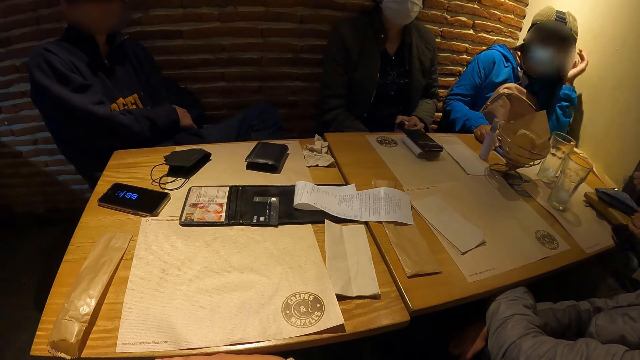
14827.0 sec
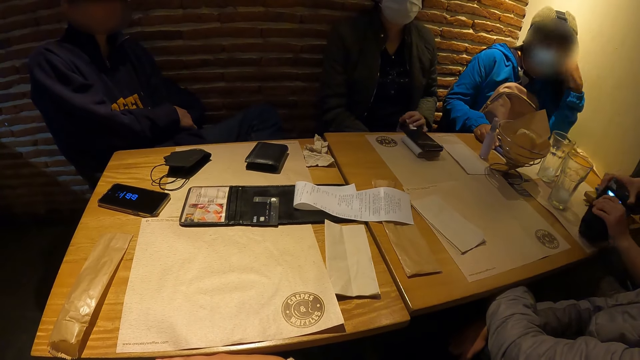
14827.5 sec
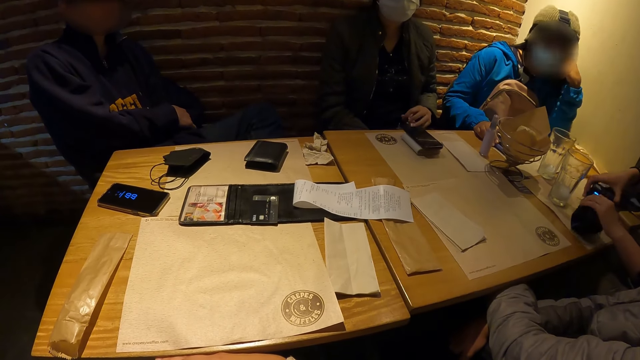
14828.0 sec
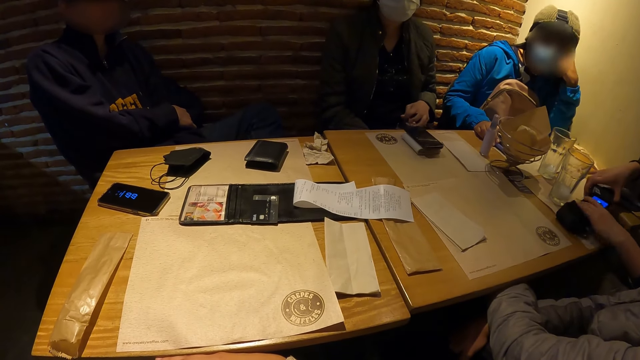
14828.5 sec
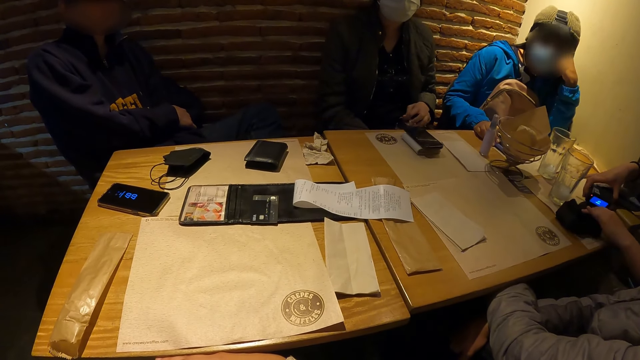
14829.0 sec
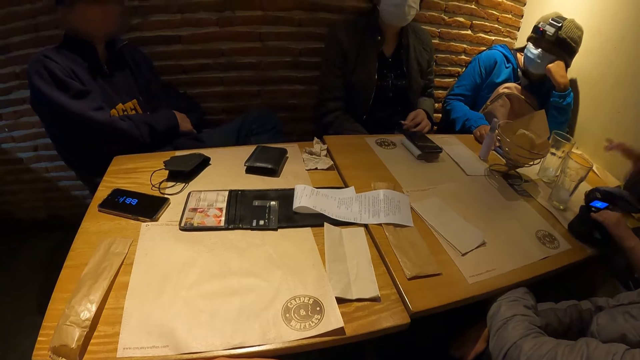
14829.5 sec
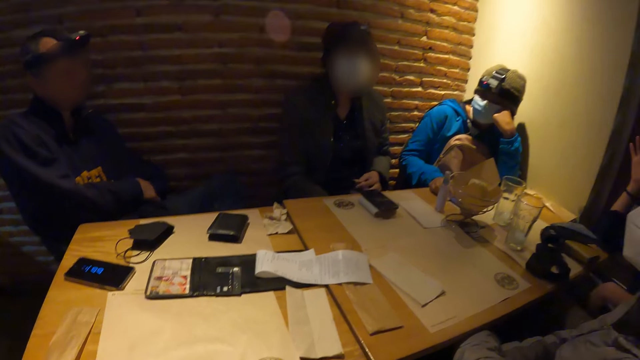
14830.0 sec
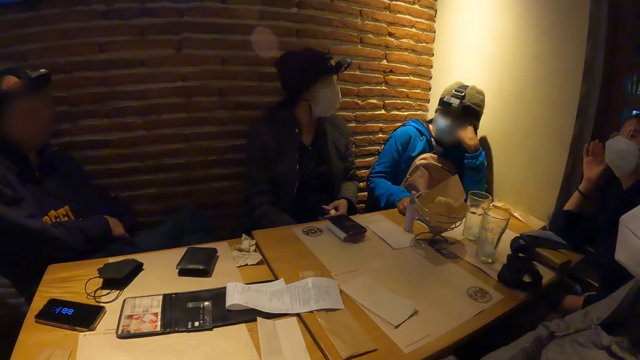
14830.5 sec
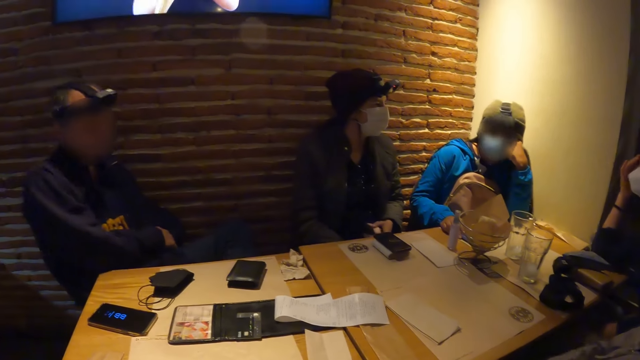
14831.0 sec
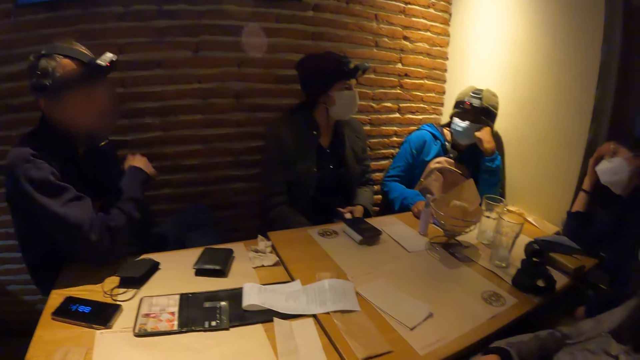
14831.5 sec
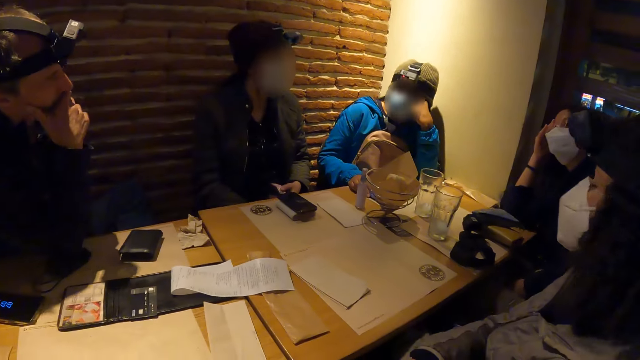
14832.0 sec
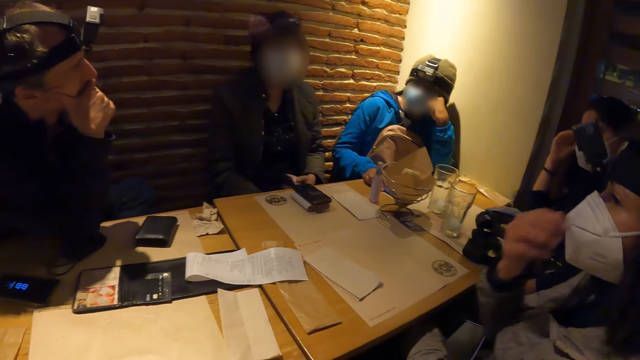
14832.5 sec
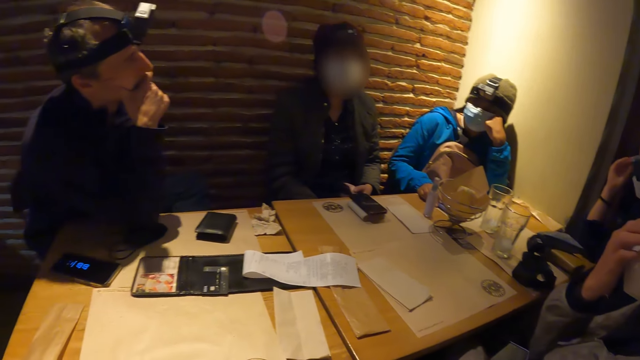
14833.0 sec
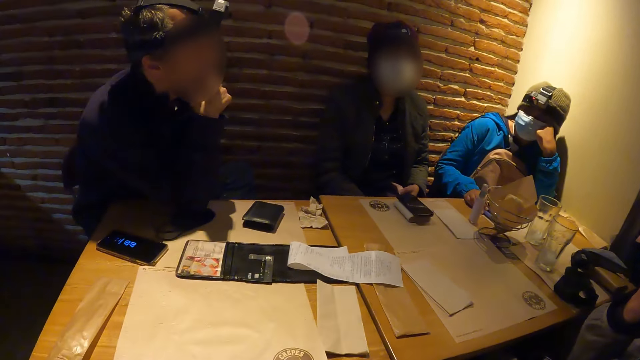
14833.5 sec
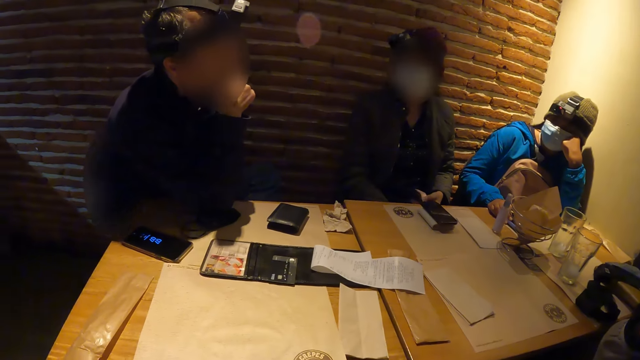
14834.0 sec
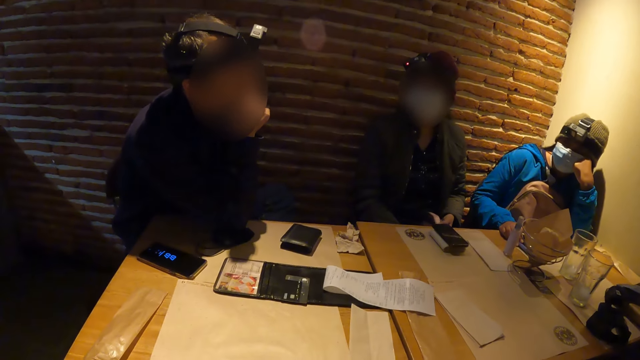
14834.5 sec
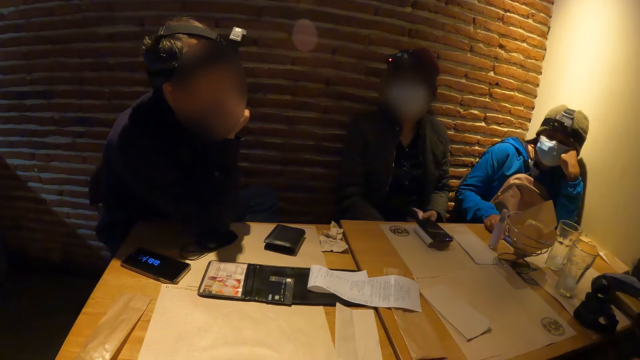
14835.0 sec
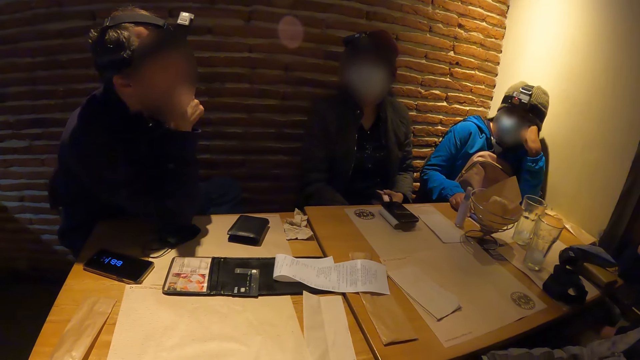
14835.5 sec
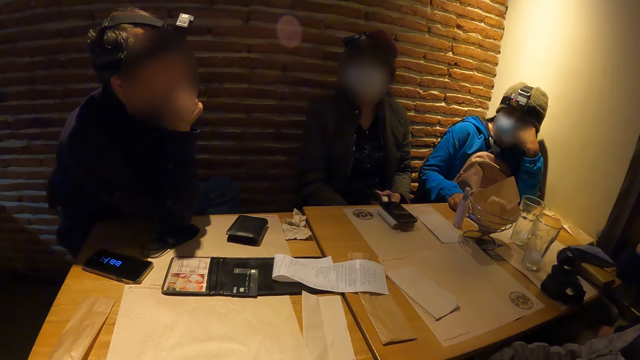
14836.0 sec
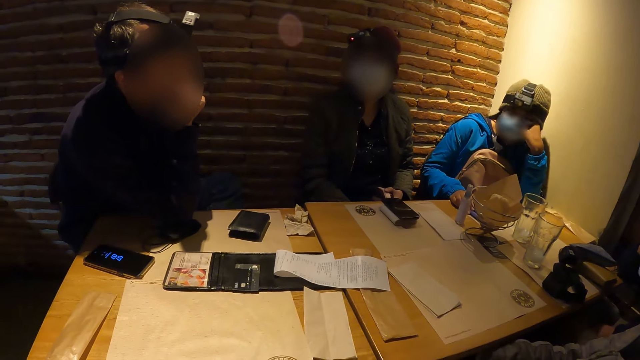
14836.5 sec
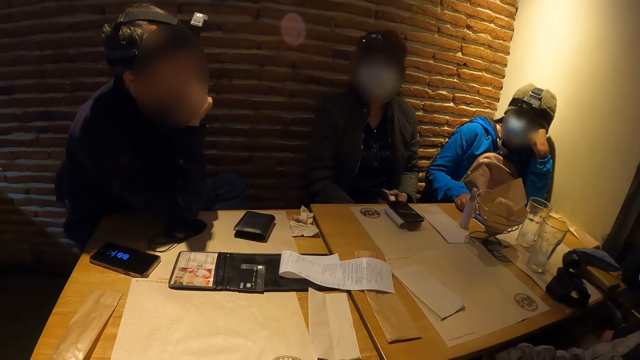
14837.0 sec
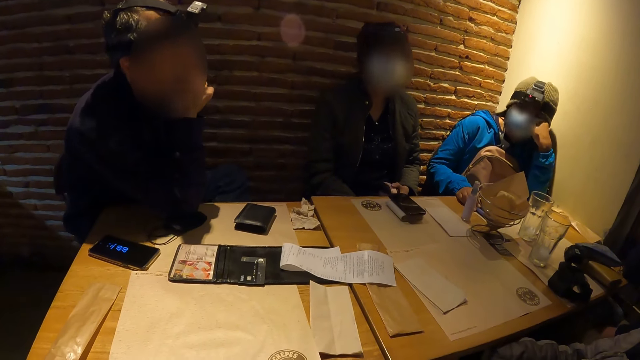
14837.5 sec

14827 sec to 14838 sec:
The woman drops a phone on the table with both hands. Another woman adjusts a face mask with her right hand.

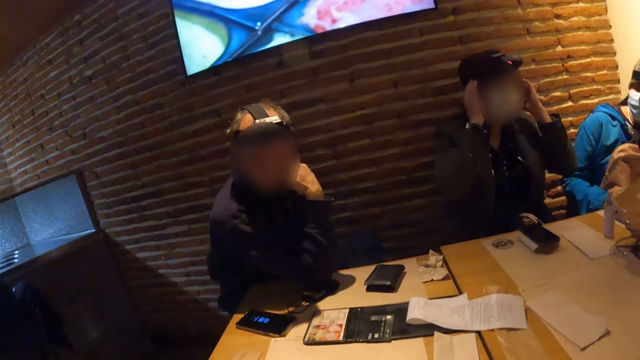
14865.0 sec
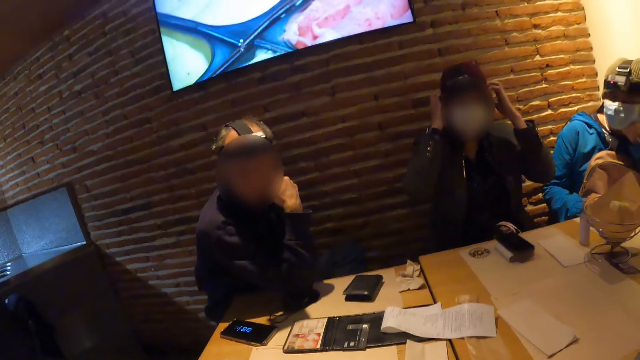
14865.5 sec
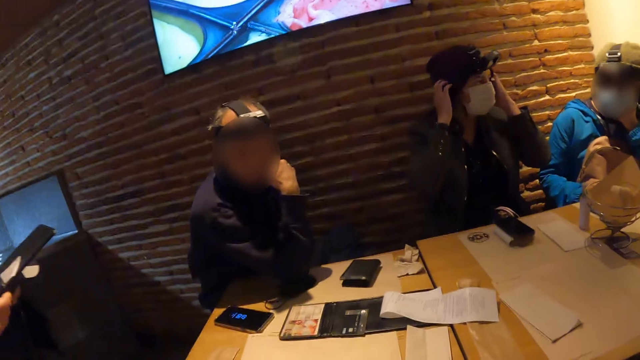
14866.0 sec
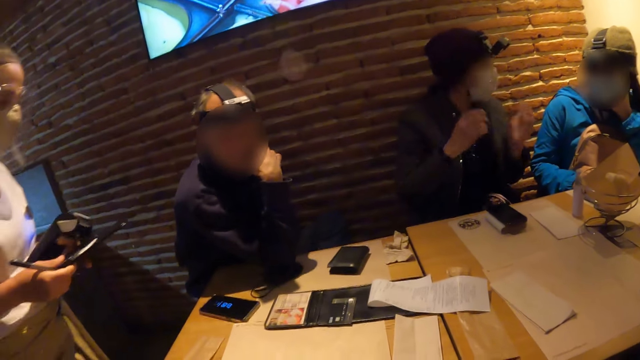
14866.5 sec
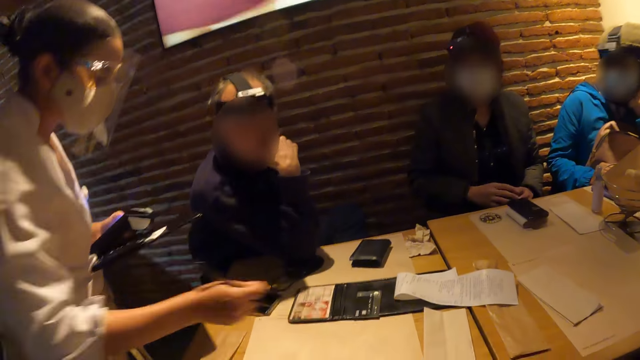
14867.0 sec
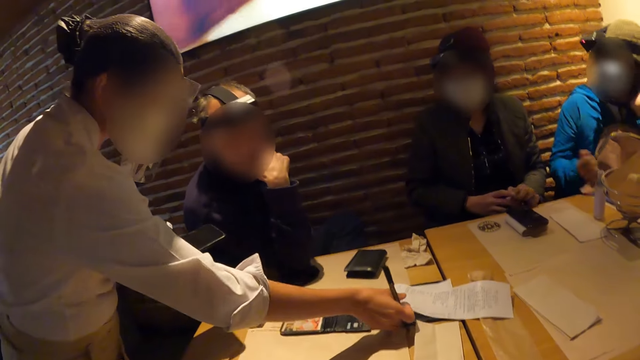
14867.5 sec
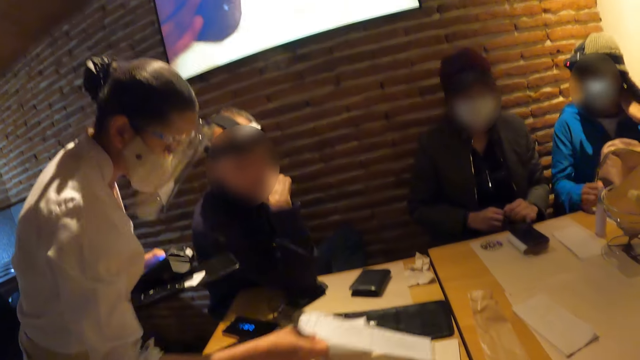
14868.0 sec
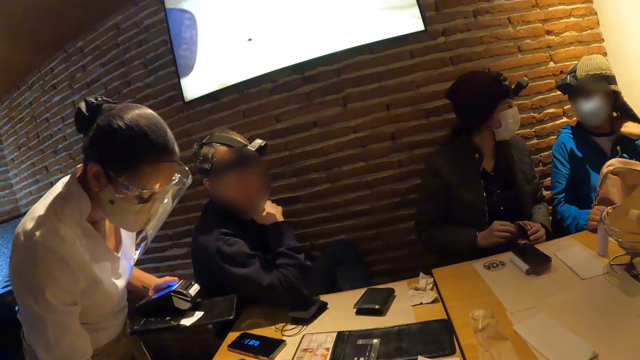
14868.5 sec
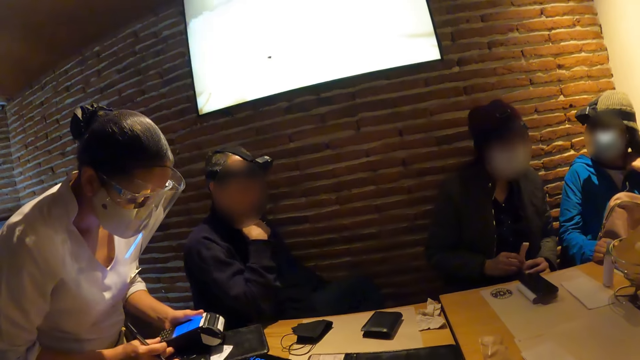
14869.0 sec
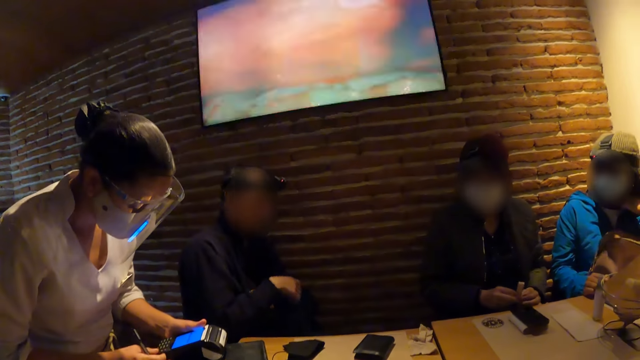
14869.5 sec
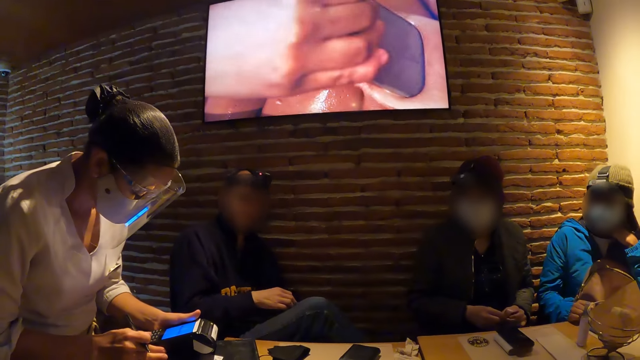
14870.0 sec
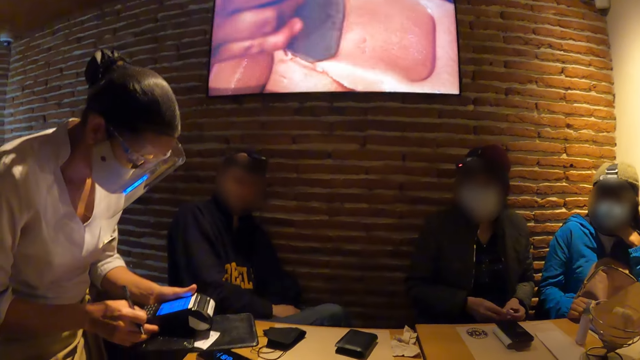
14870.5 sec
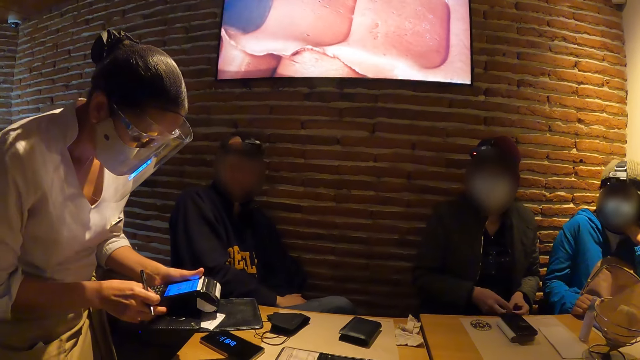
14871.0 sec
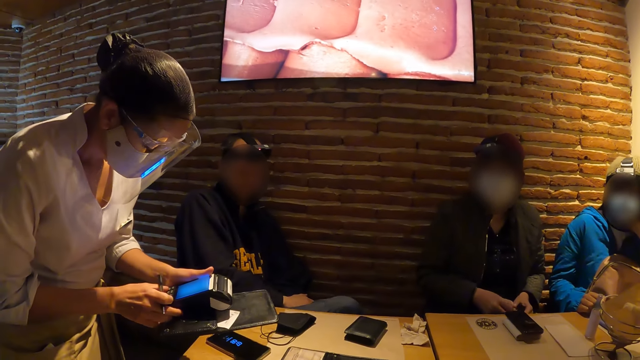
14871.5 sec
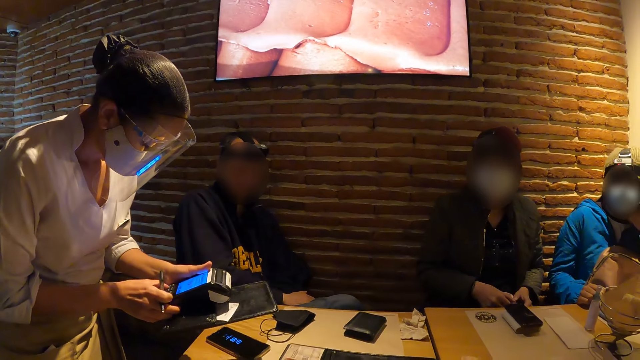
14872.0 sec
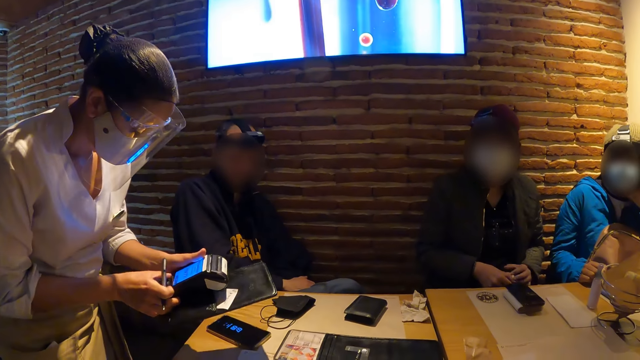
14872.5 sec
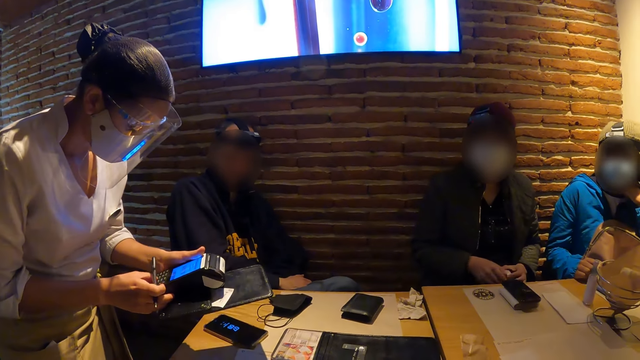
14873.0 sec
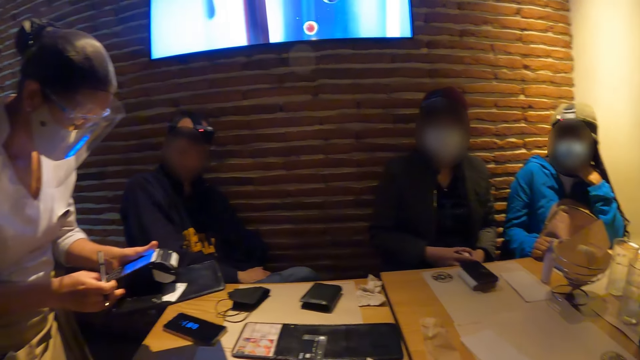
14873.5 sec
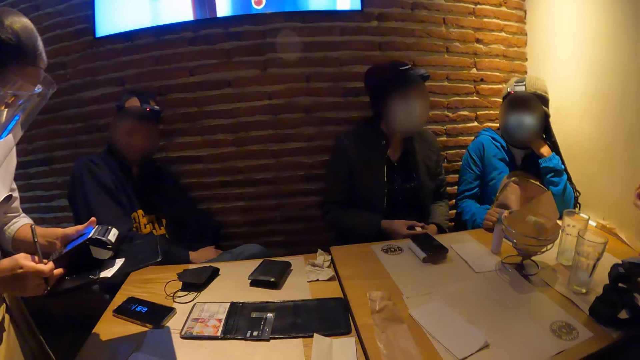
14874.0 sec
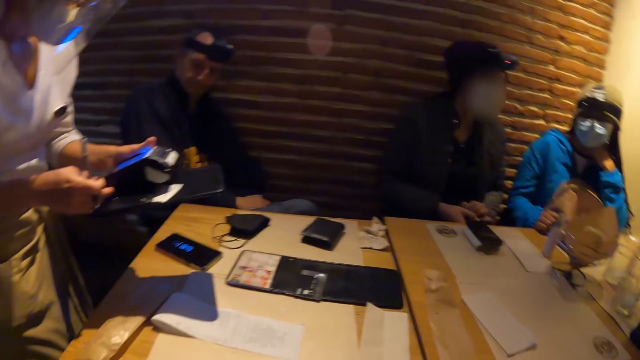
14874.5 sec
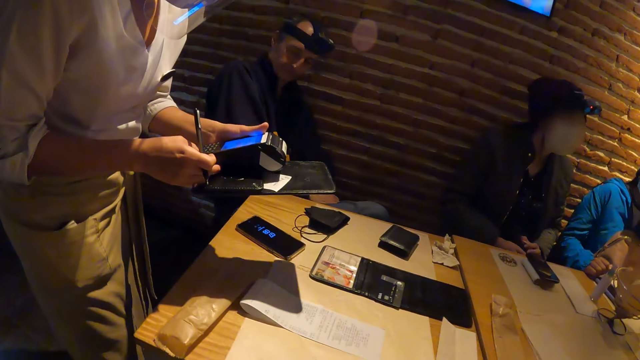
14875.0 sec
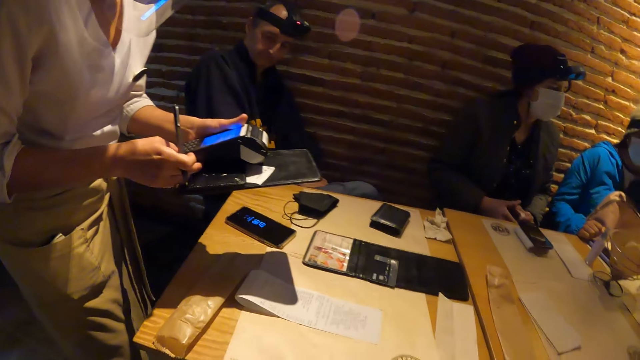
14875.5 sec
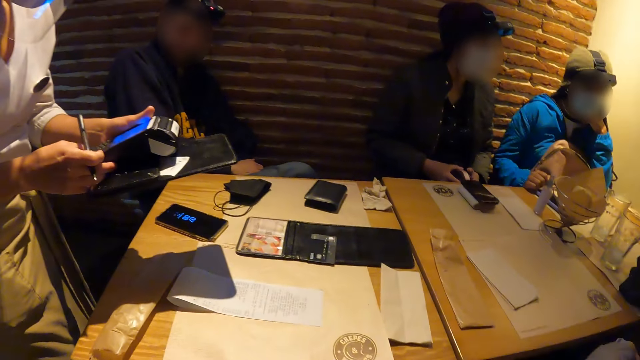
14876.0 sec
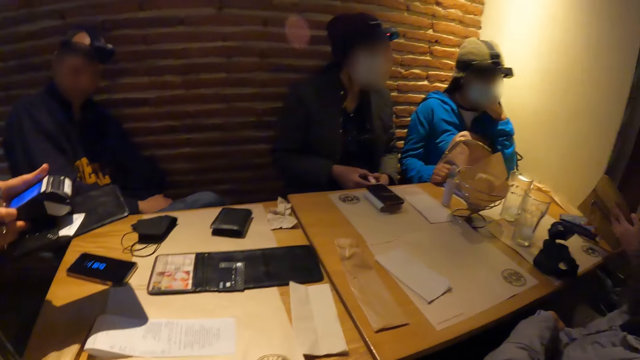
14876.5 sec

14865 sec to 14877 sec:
A woman holds a point of sale machine in her left hand. She adjusts a piece of paper on the table with her right hand. She picks up the receipt. She operates the point of sale machine with her right hand.
